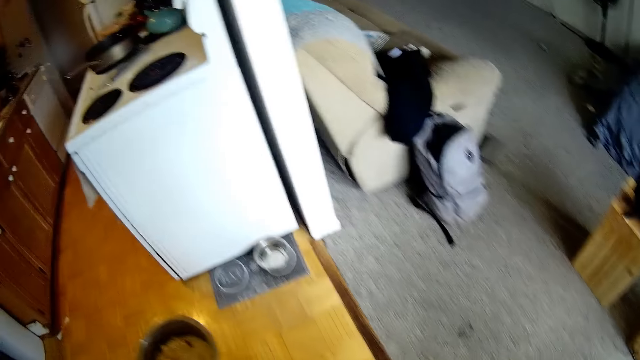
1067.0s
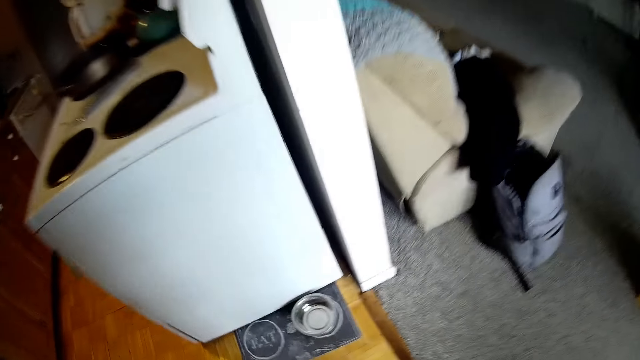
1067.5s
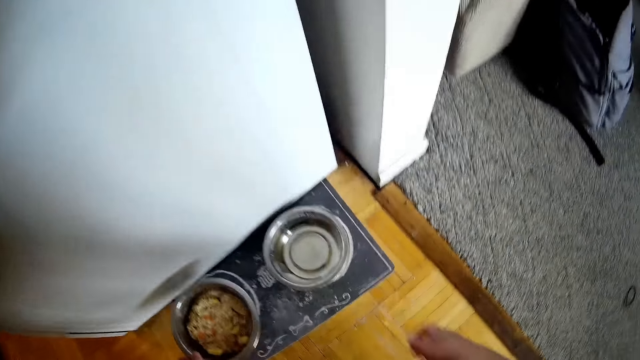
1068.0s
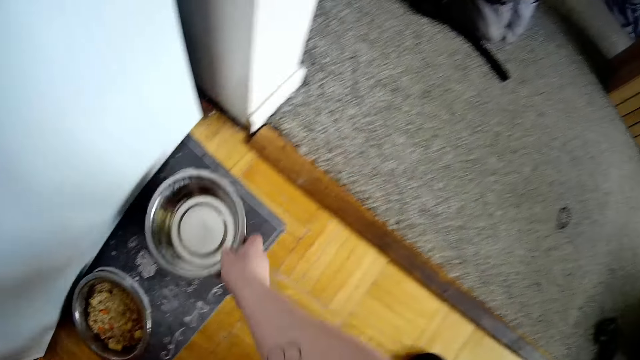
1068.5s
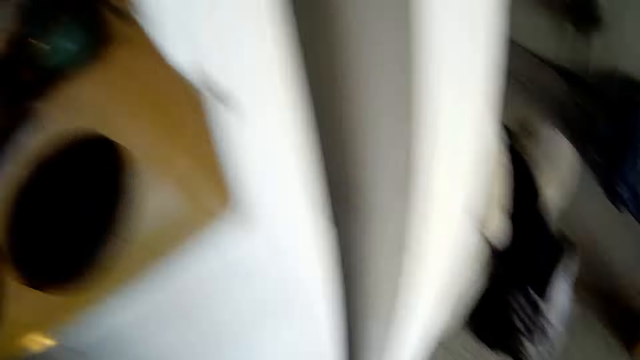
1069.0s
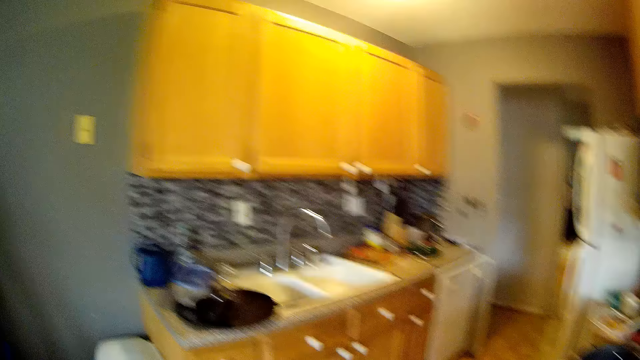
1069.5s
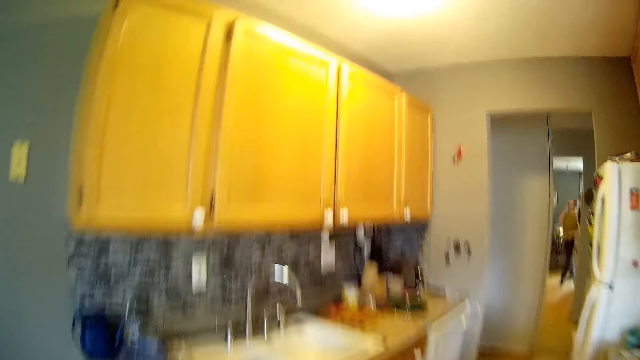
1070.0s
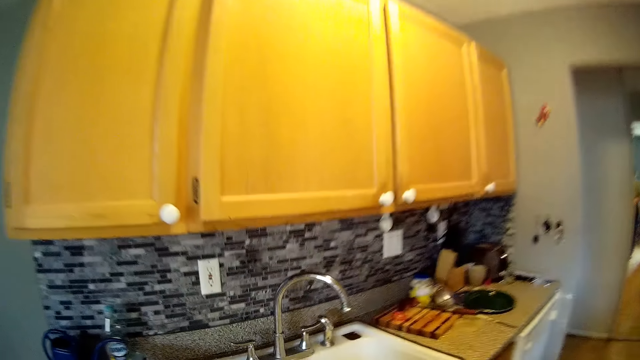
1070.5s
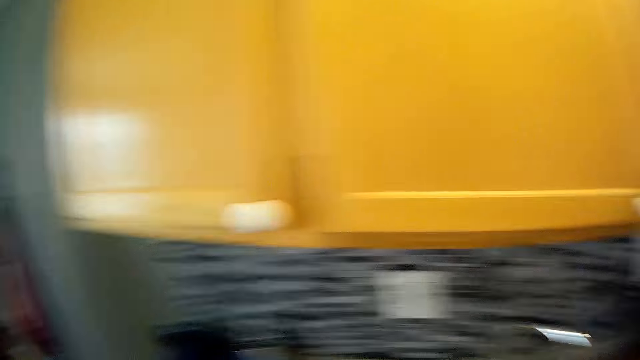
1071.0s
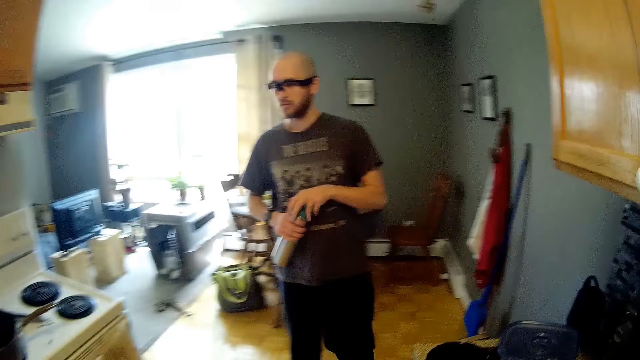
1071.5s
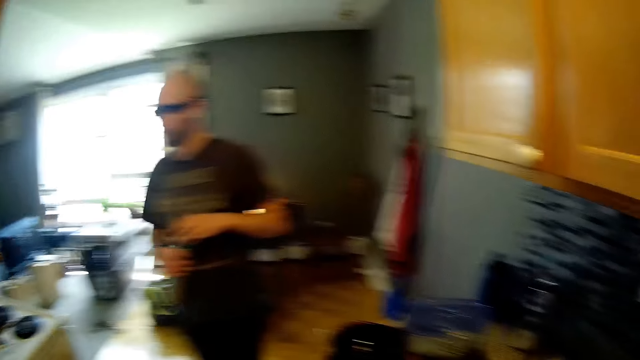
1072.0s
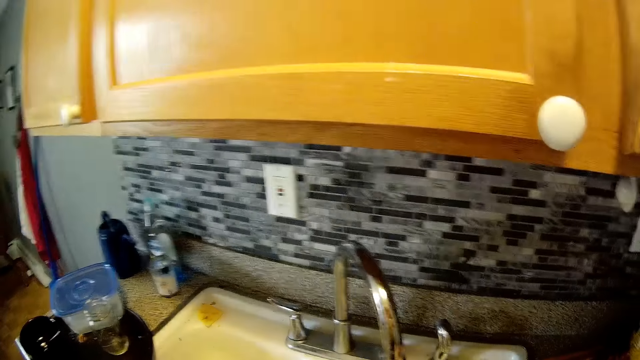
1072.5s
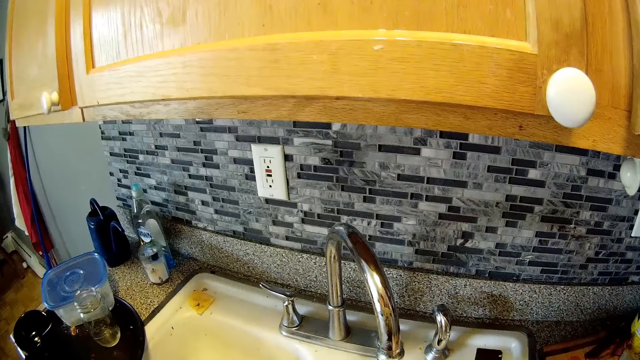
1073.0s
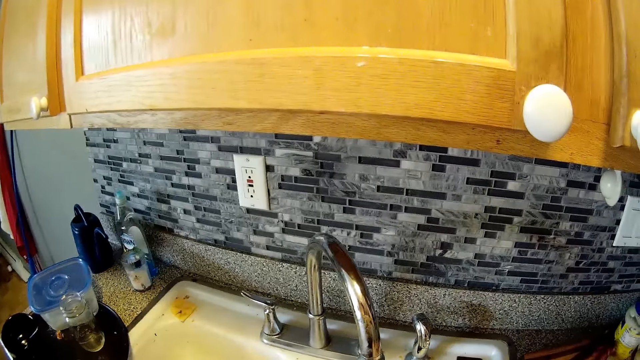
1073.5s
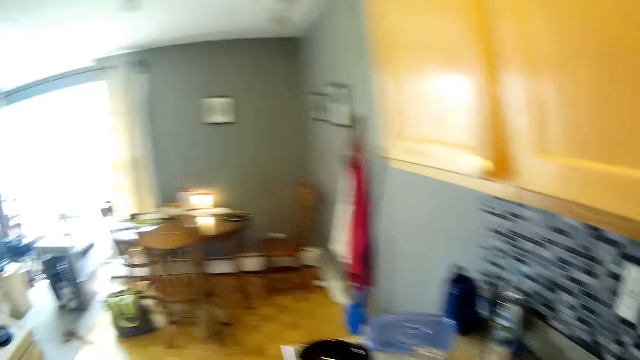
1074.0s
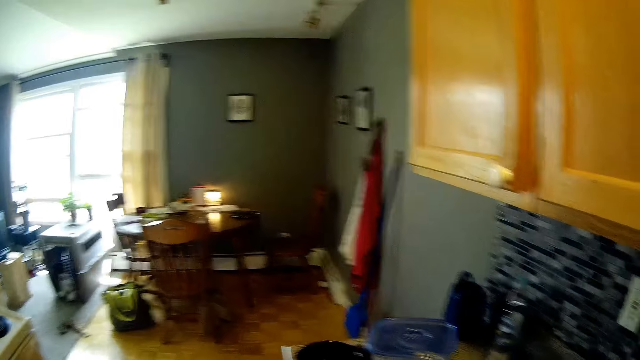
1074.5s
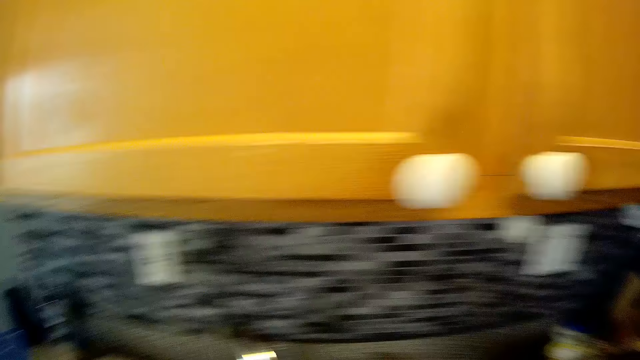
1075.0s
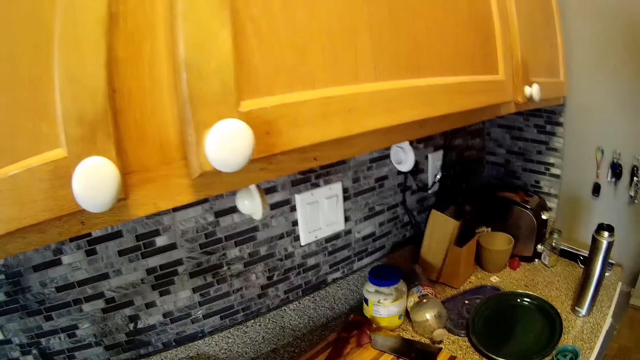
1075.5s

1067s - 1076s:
The camera wearer walks around. She drops the plate on the ground with her left hand. She moves both hands. She picks the plate from the ground with her right hand. She walks around and walks towards the sink. The man holds a water bottle with both hands. The man opens the bottle. The camera wearer looks around.

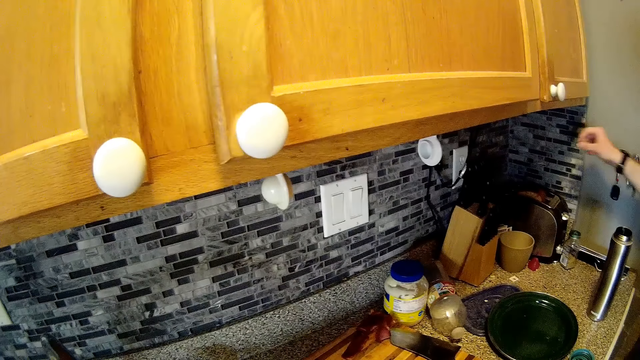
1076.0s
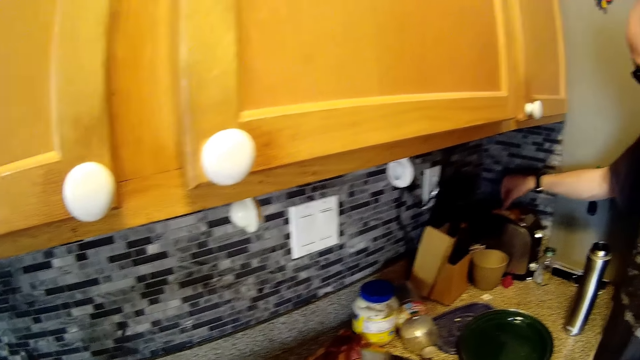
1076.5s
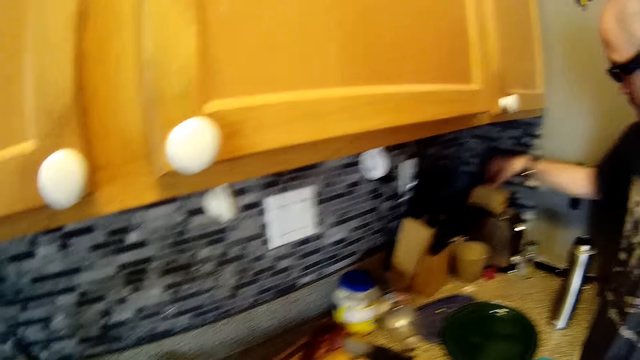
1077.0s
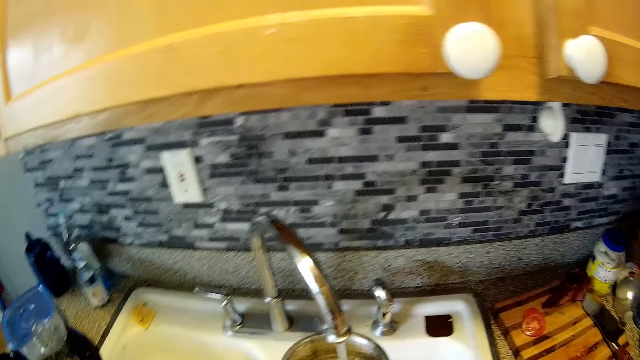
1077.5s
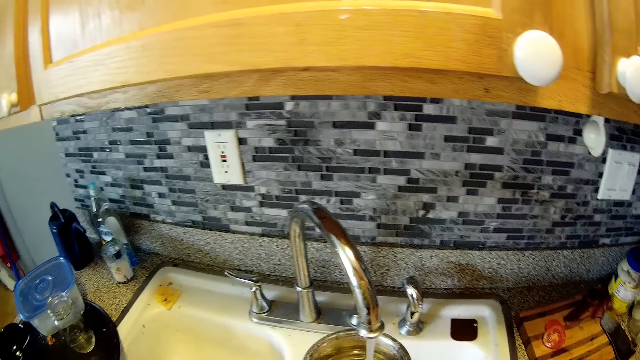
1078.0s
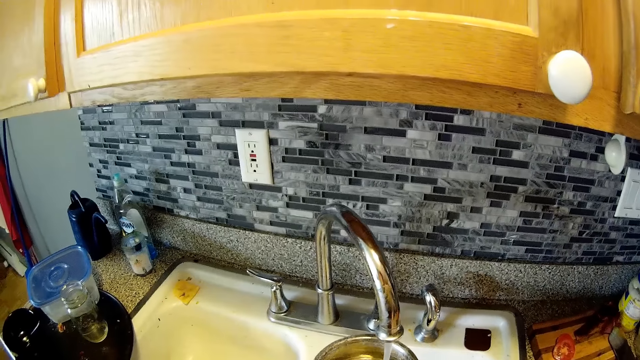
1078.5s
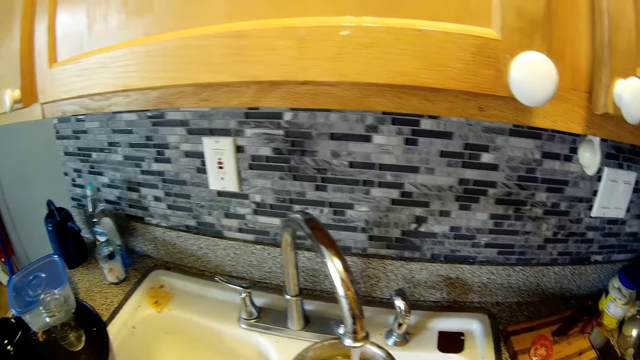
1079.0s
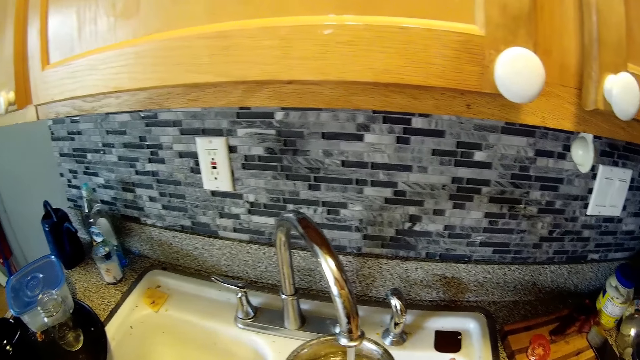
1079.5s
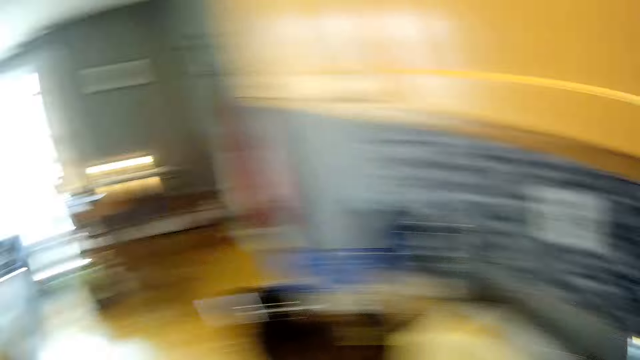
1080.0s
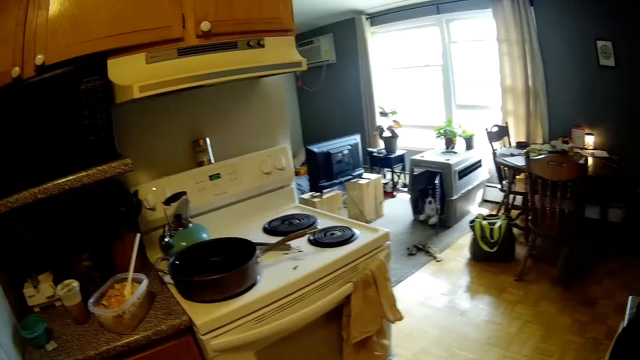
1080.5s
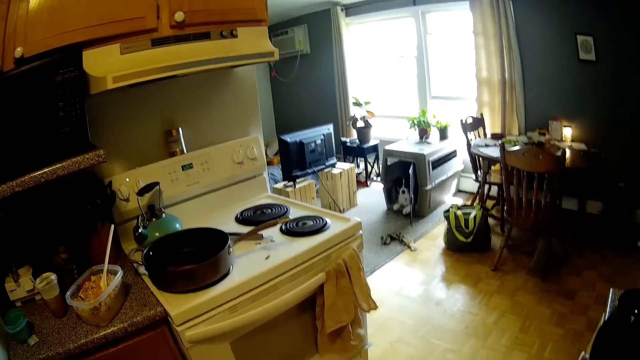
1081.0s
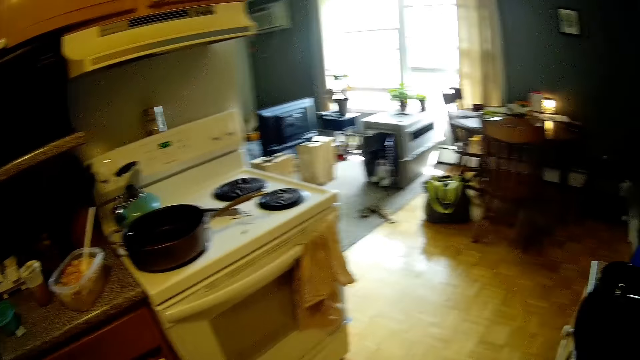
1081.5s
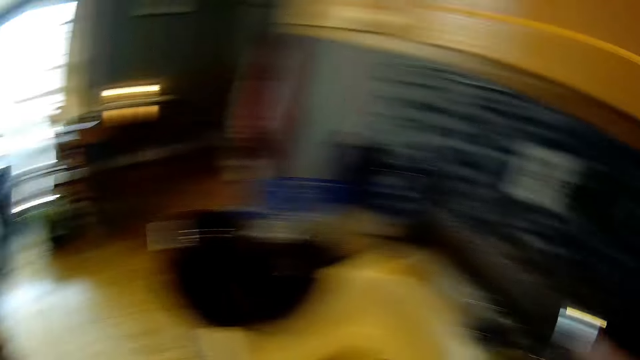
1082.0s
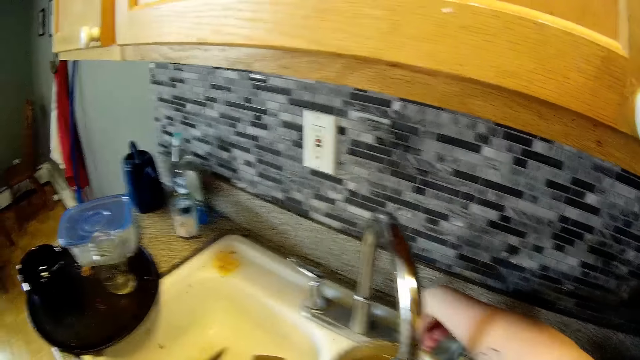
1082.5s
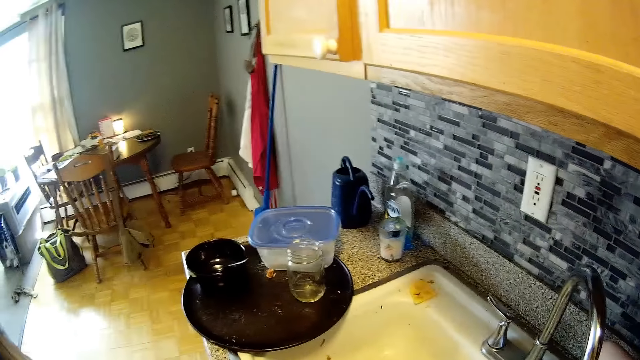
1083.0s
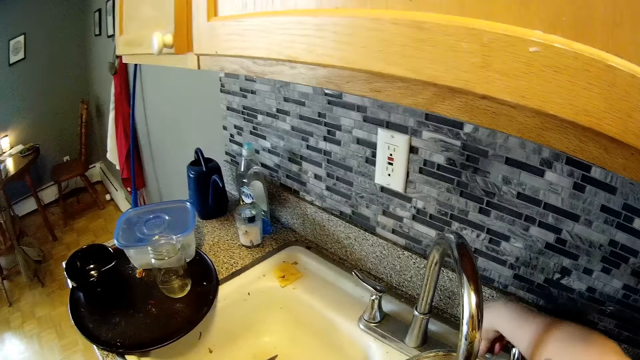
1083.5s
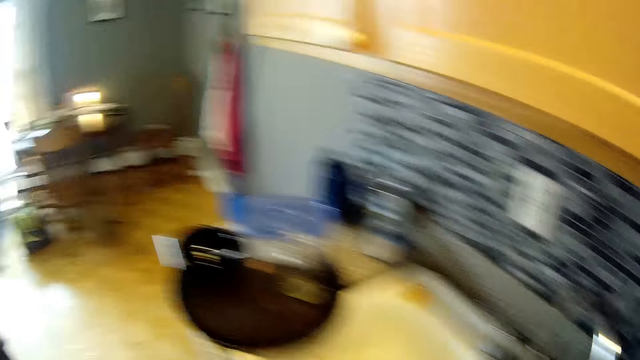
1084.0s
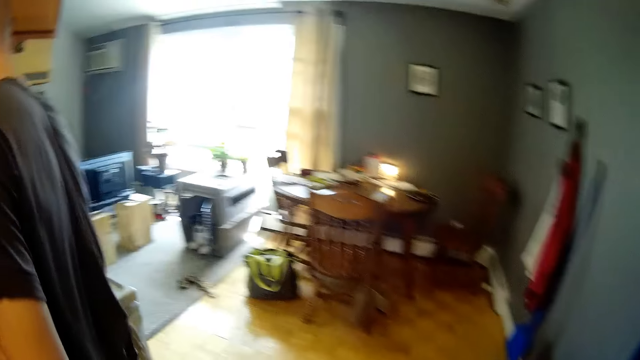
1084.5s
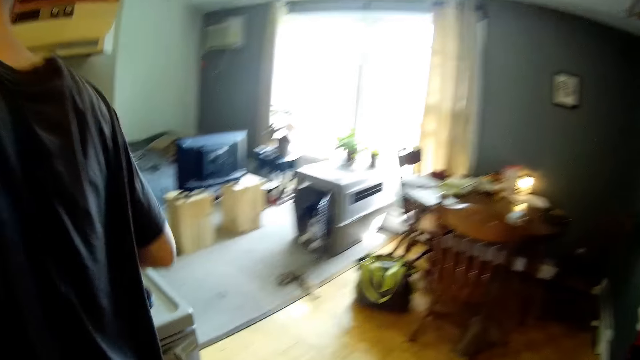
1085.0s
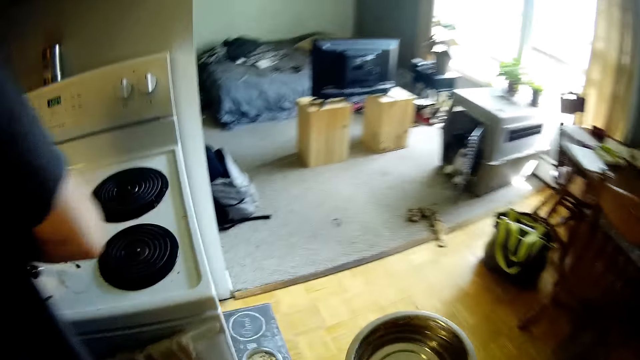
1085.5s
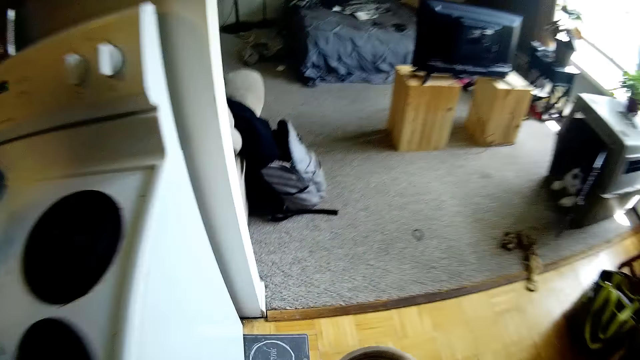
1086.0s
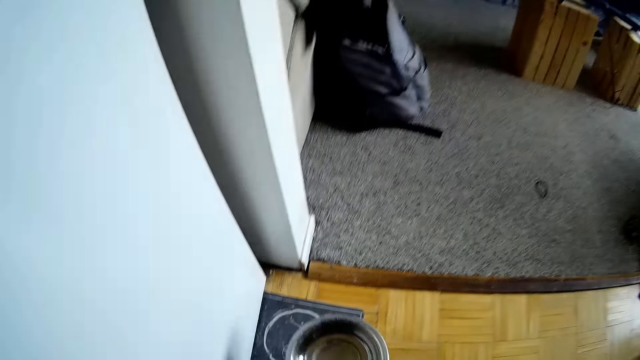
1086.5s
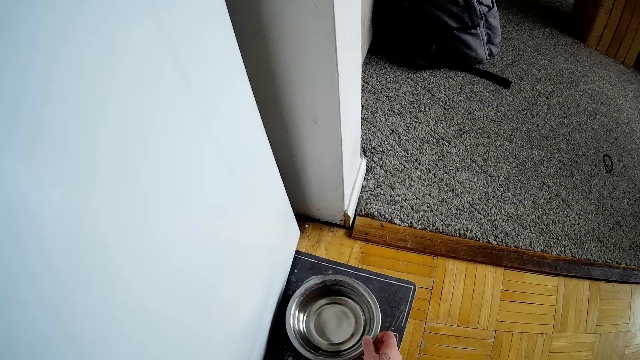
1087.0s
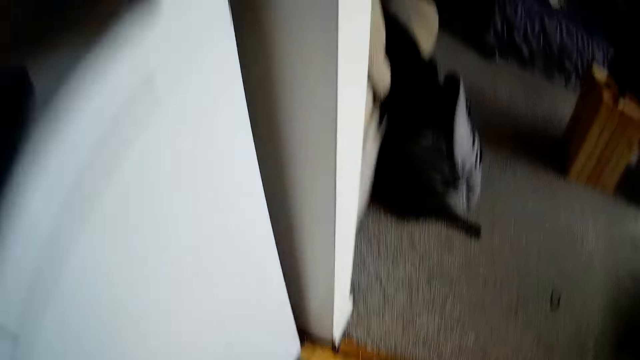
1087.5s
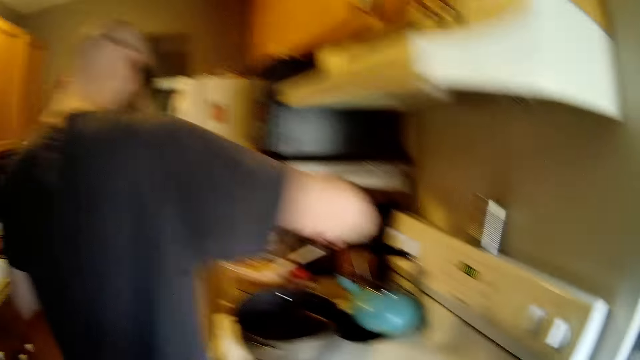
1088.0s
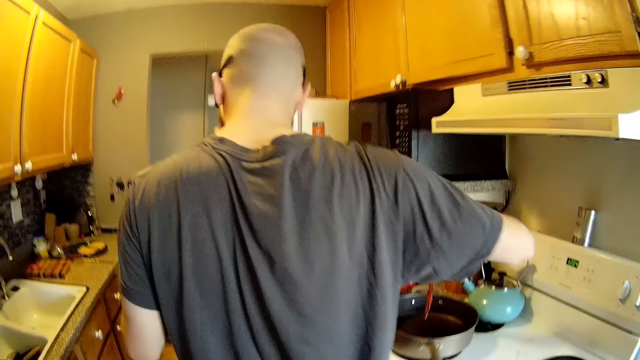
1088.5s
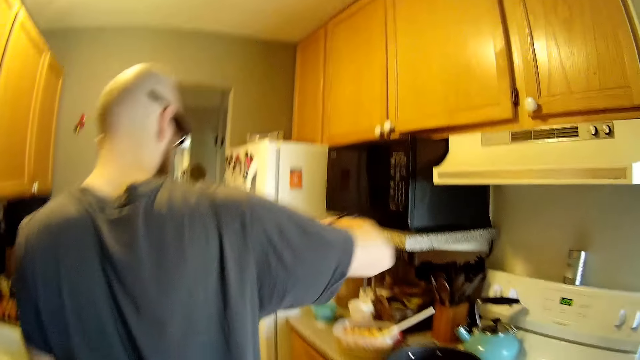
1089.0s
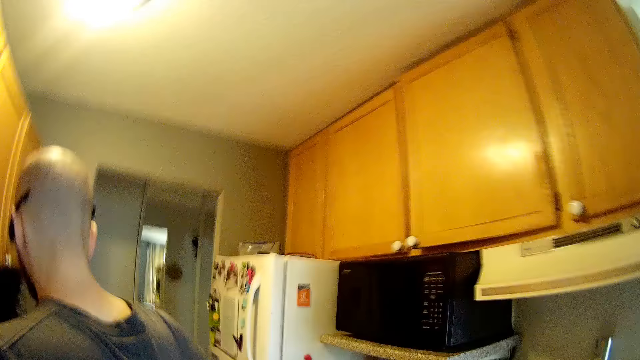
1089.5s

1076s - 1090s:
The camera wearer interacts with the man. The man picks the slice of bread from the toaster. The camera wearer fetches water. She interacts with the man. She looks around. She turns off the tap. She walks around. She drops the plate or bowl on the ground with her right hand. The man holds the bacon with the food clamp and walks around.
